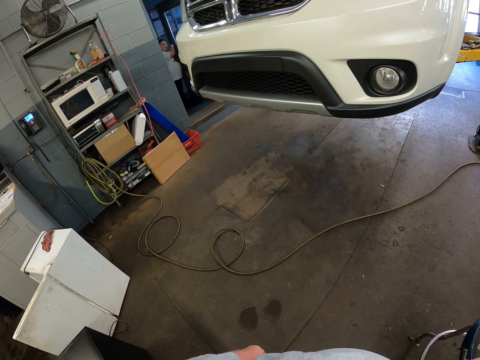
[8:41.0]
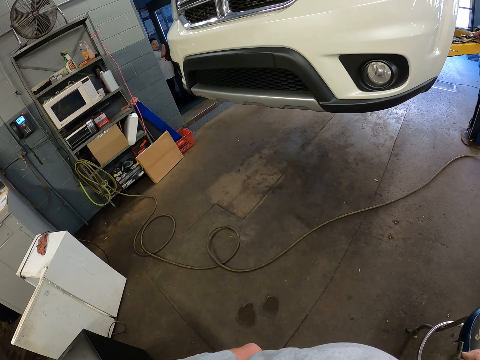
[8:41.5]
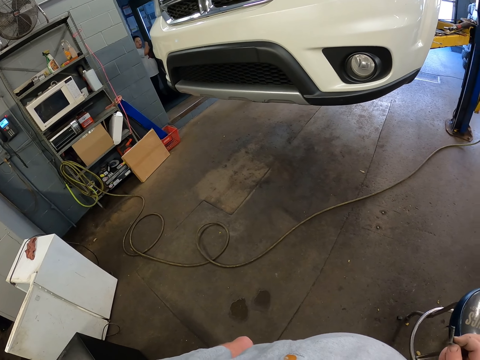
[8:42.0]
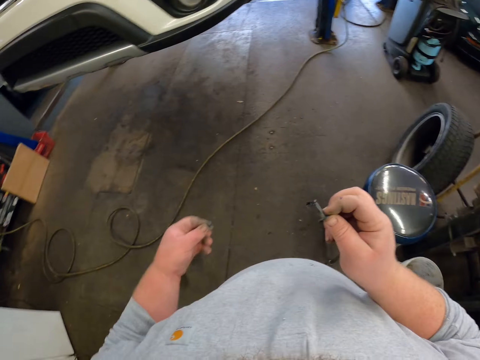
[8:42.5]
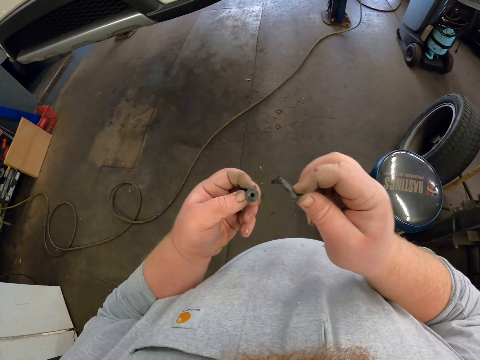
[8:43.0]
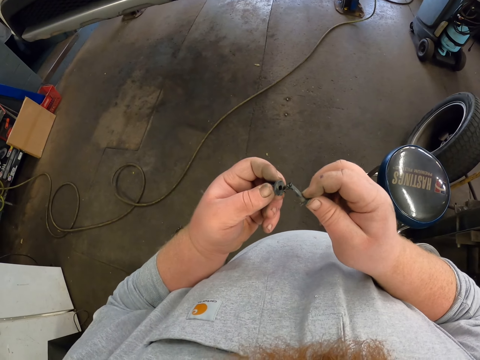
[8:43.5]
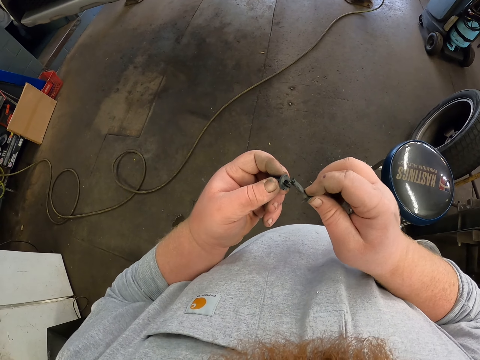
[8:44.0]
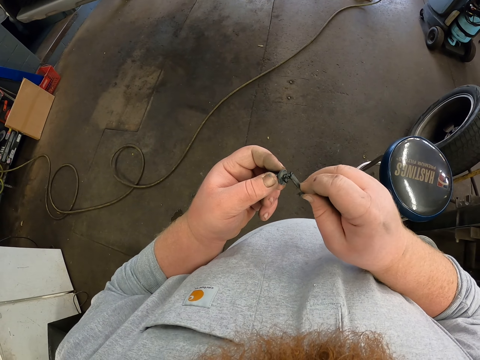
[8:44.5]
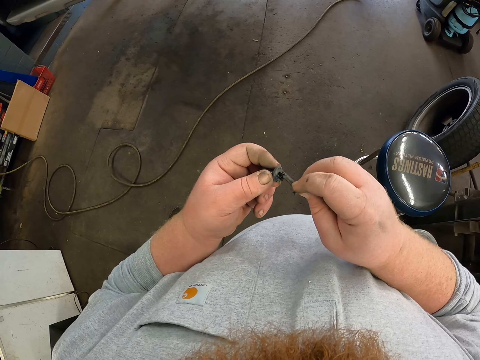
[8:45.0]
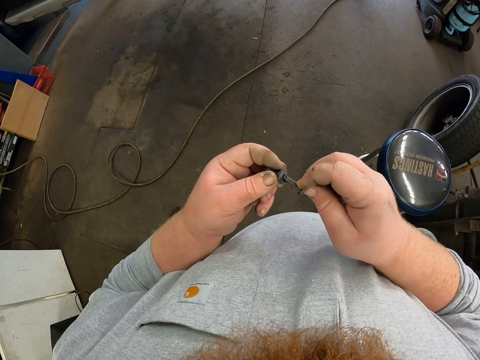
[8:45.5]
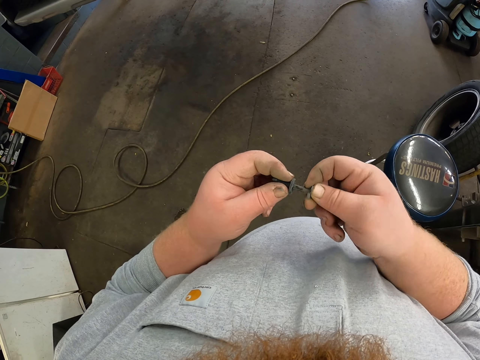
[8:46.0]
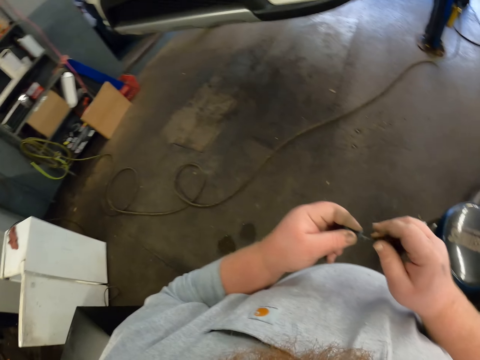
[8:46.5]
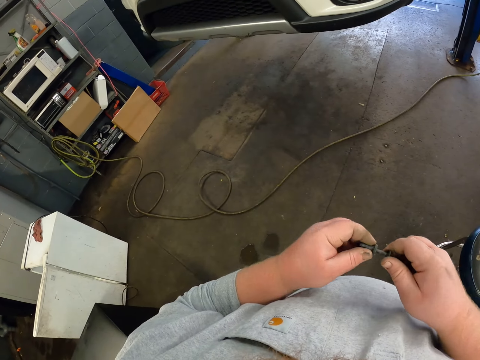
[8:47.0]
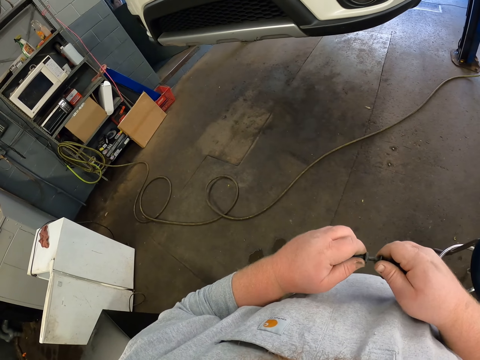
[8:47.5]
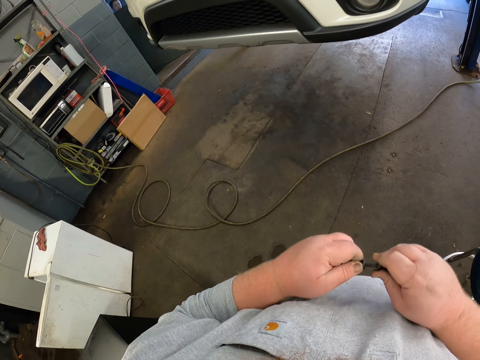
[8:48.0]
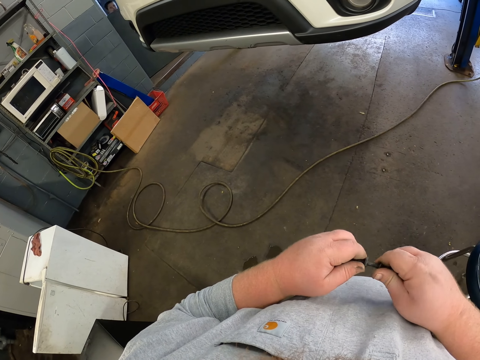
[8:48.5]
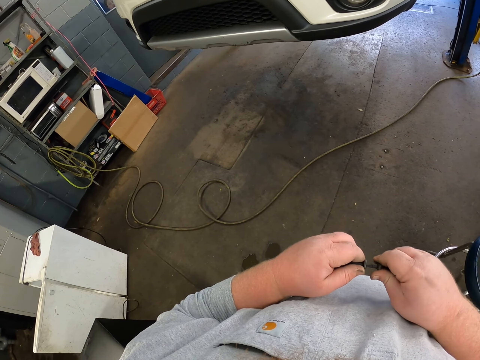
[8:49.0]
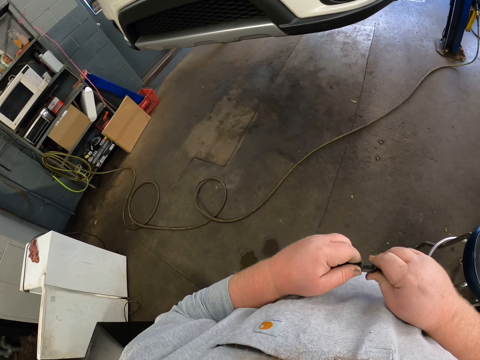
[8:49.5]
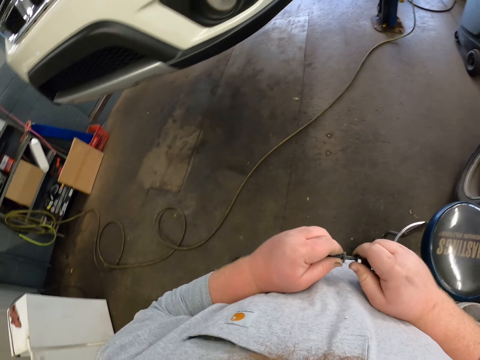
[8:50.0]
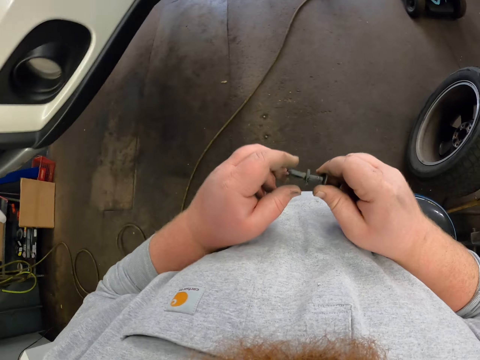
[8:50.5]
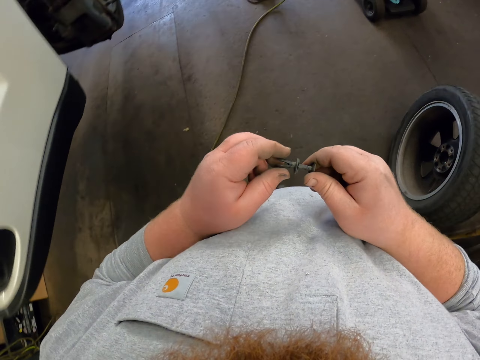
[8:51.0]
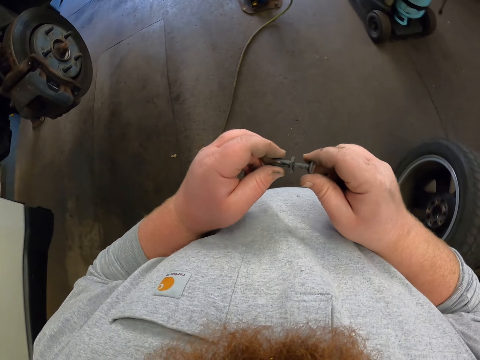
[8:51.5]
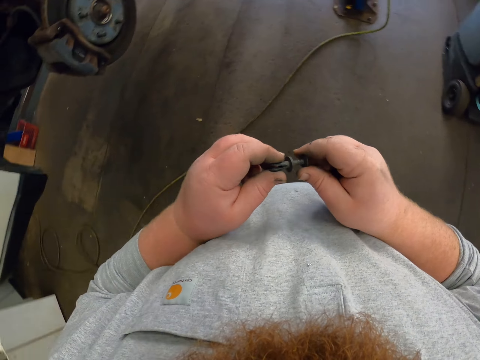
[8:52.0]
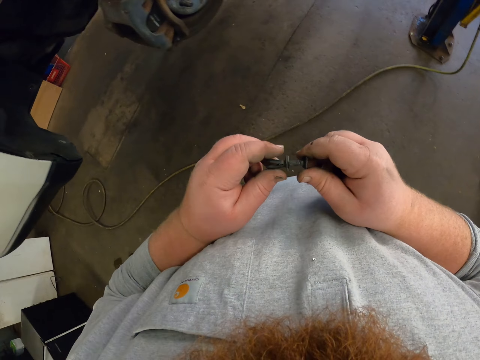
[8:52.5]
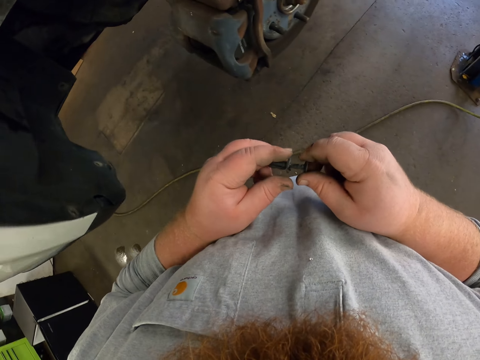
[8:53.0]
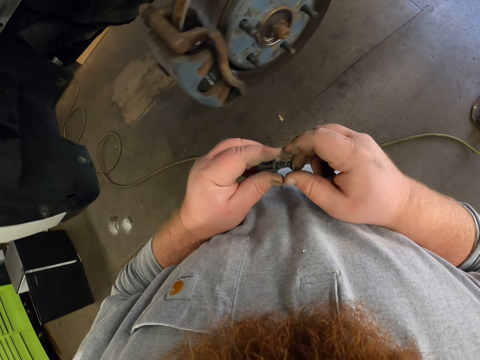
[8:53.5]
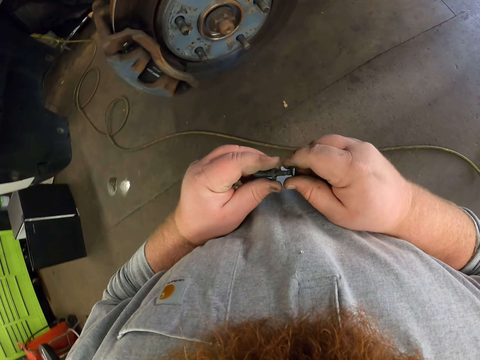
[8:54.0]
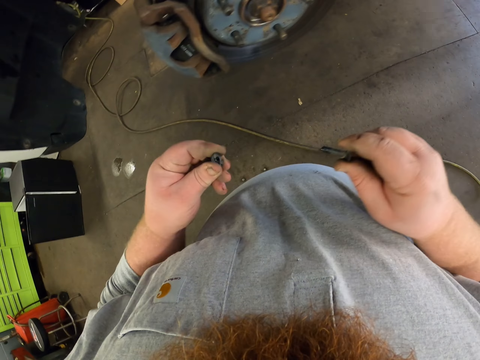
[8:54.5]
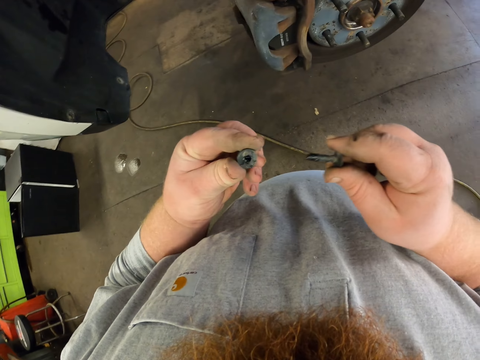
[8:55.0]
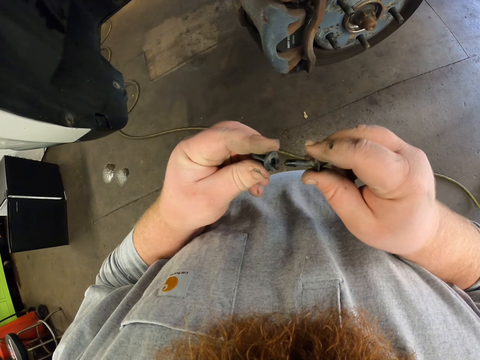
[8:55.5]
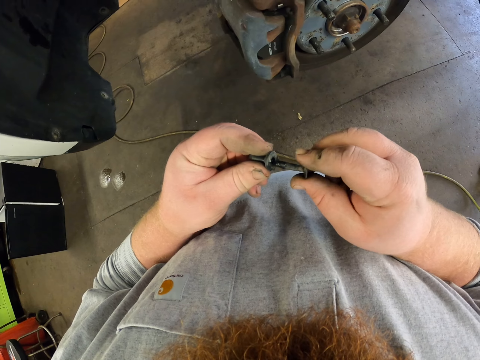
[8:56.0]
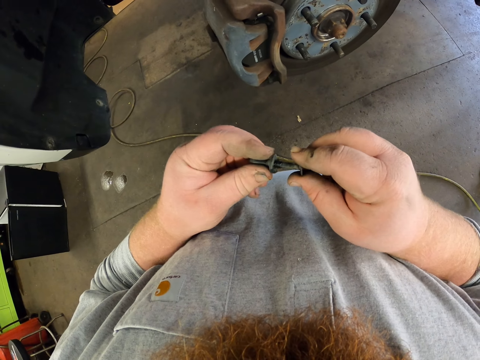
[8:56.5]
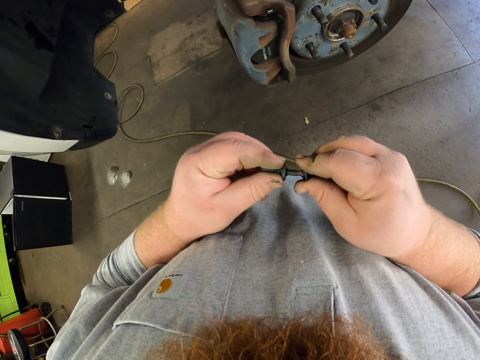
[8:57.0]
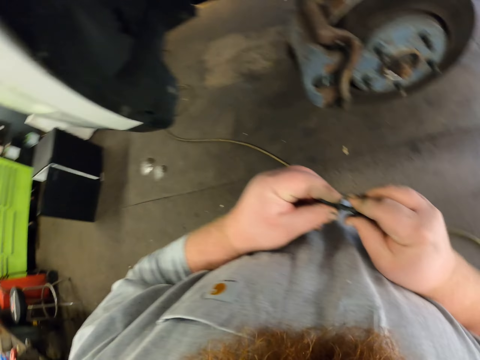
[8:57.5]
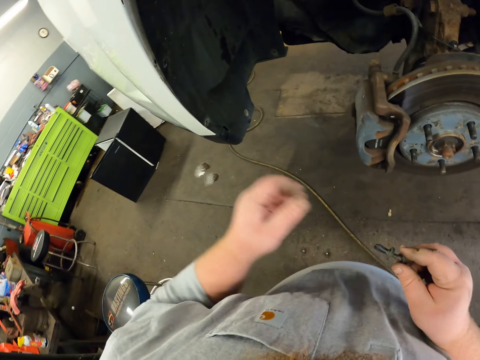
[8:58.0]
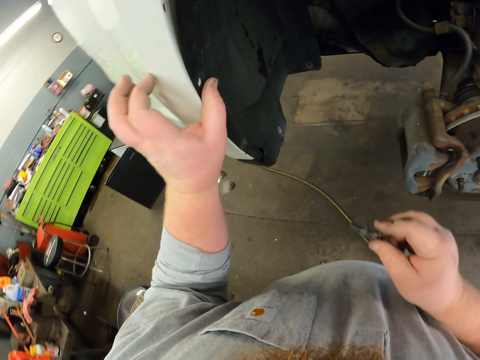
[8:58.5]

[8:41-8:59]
The camera wearer spreads the oil. They place the bolts together. They walk towards the car. They inspect the bolts. They separate the bolts. They inspect the bolt. They place the bolts together.

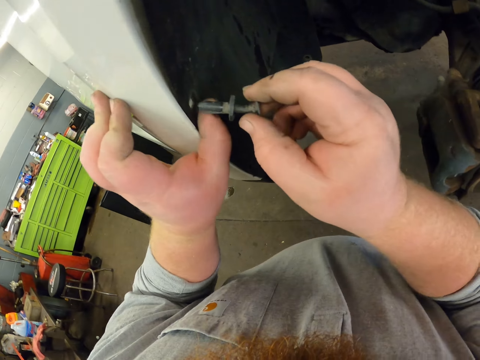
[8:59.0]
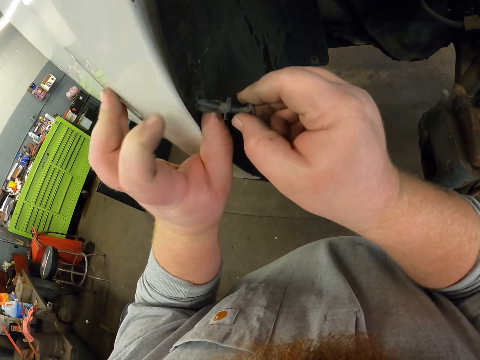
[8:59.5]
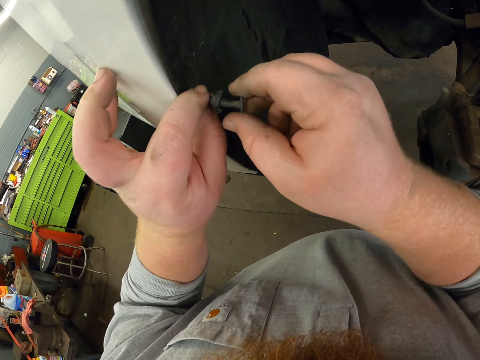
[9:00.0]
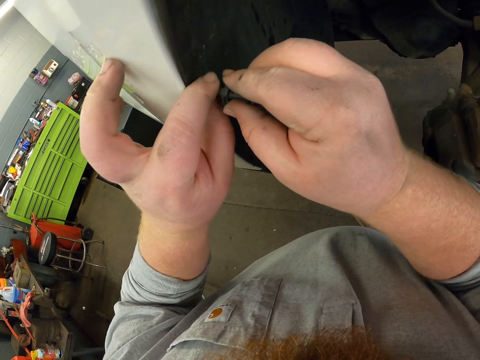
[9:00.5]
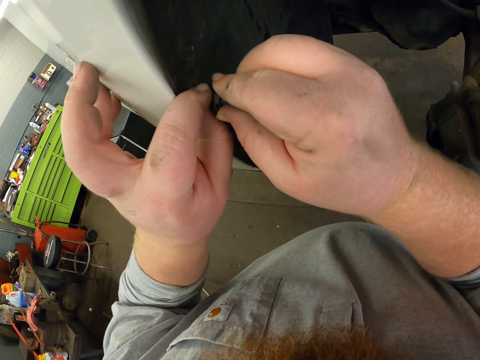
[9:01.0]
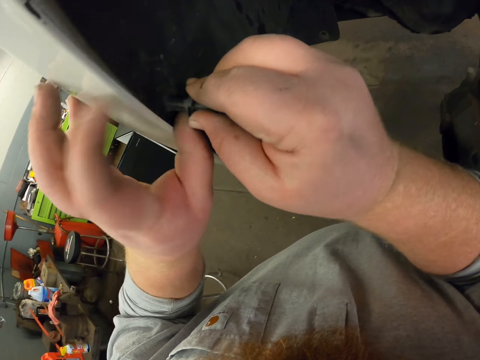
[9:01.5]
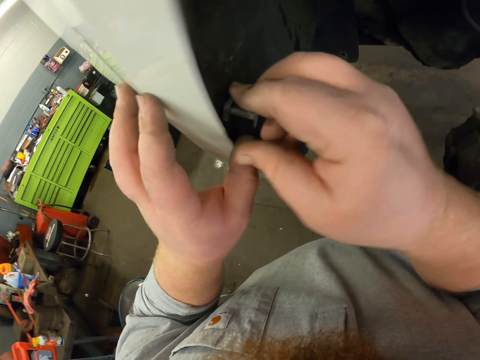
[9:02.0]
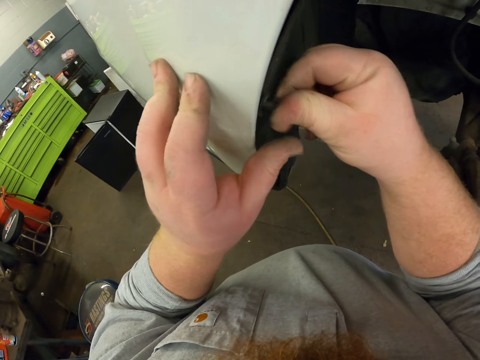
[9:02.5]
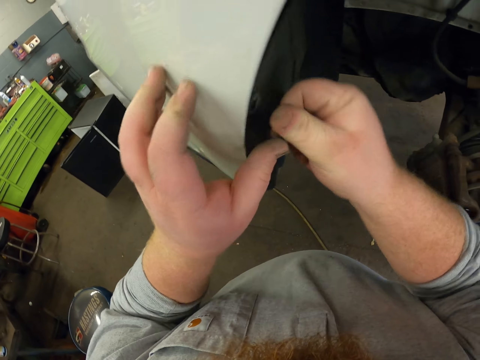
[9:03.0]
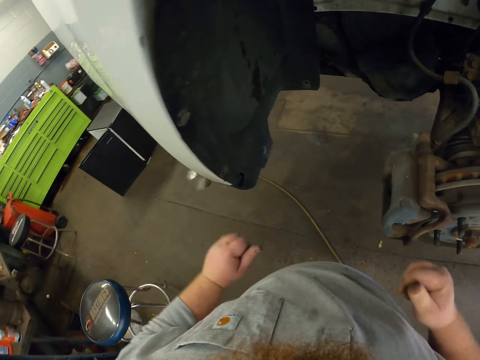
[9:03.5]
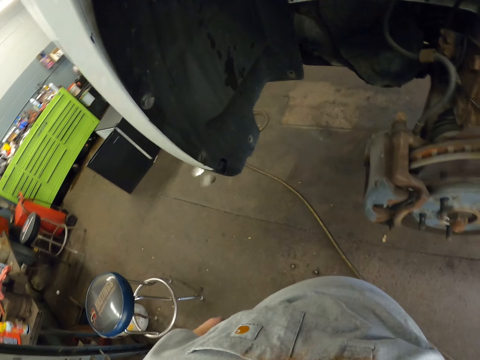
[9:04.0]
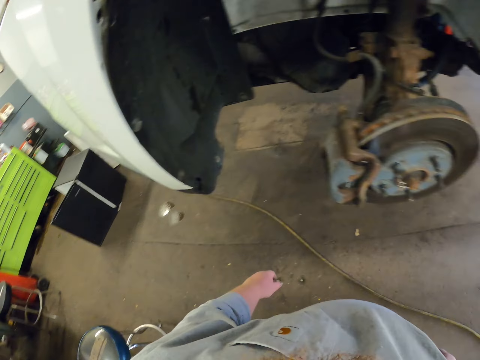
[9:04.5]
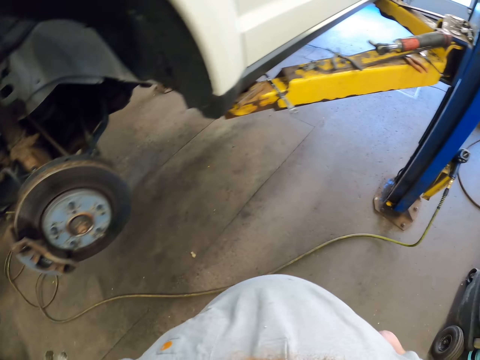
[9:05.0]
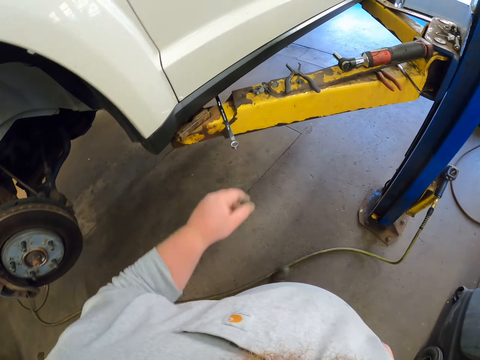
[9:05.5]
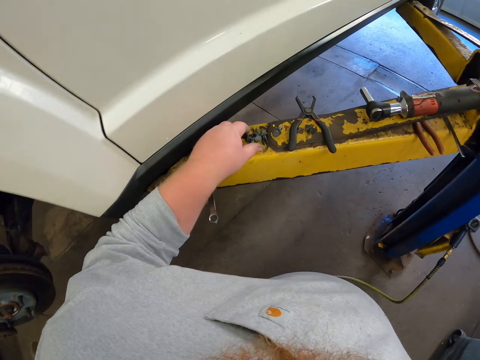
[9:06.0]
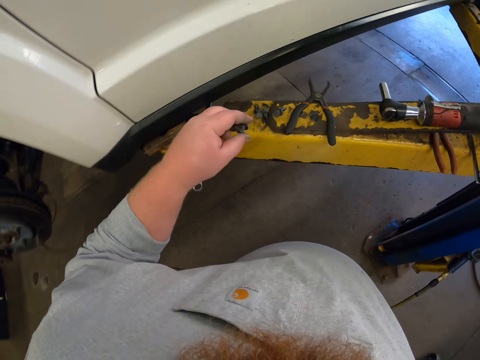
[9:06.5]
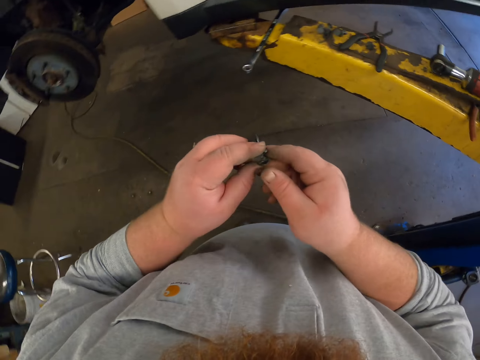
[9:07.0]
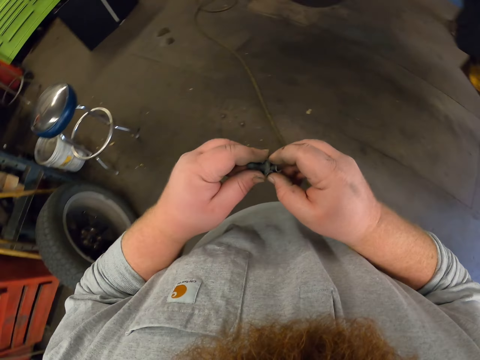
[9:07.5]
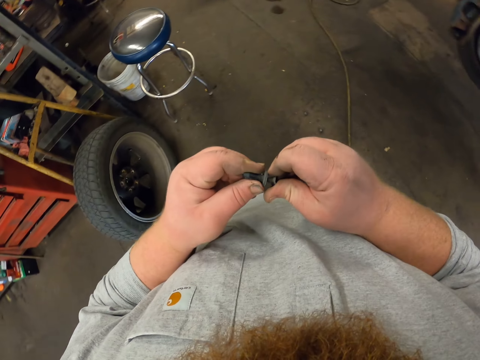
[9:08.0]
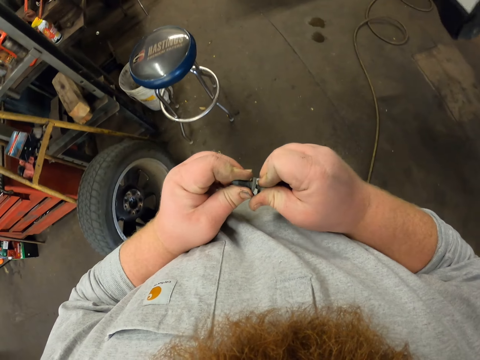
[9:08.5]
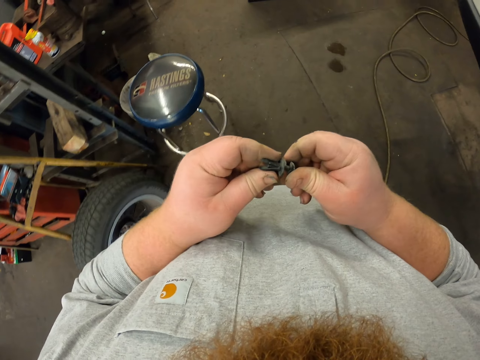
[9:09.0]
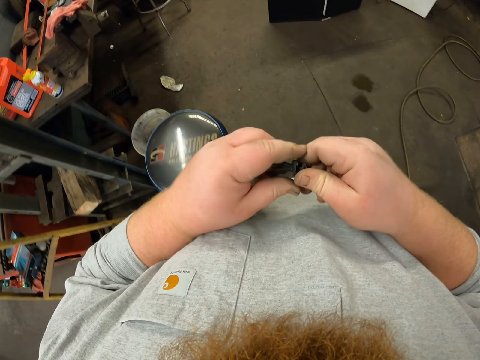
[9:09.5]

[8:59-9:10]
The camera wearer places the bolt in the fender lining. They move towards the lifting platform. They pick up the bolts. They separate the bolts.
